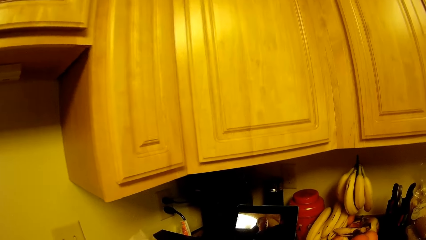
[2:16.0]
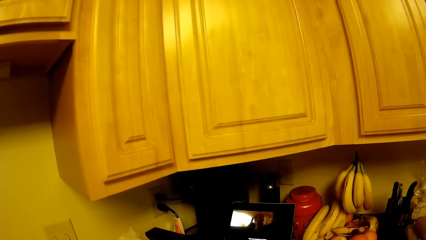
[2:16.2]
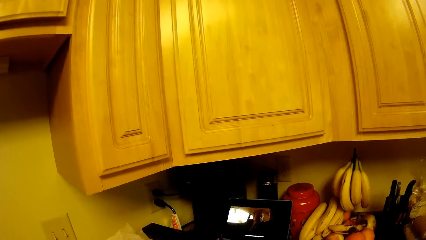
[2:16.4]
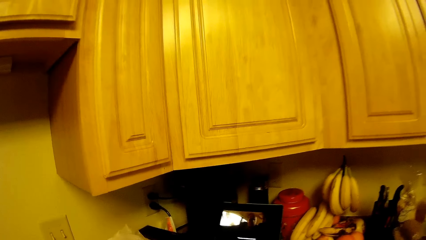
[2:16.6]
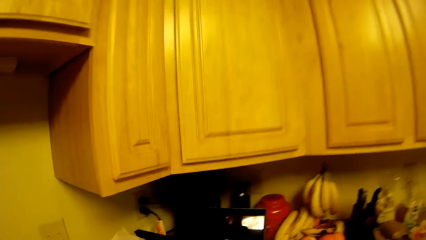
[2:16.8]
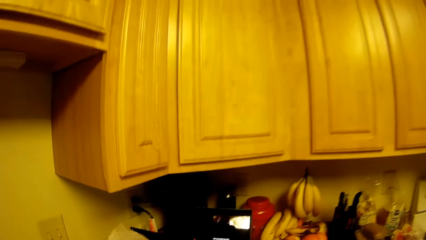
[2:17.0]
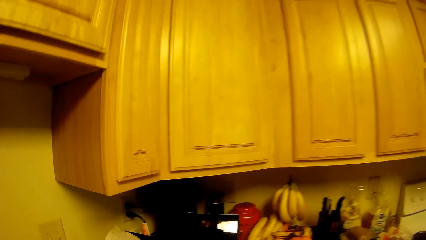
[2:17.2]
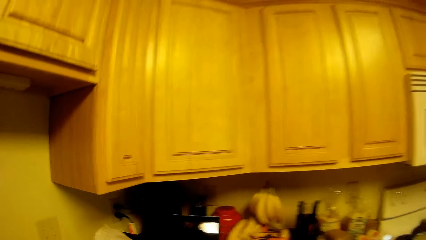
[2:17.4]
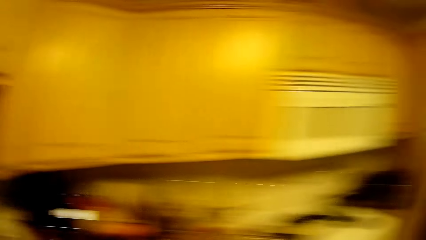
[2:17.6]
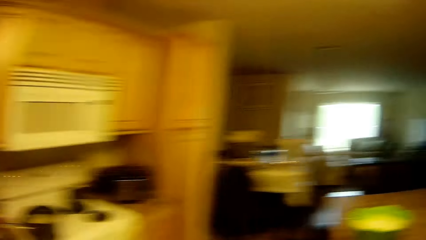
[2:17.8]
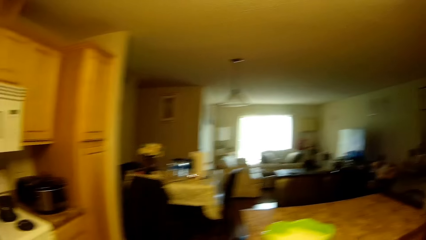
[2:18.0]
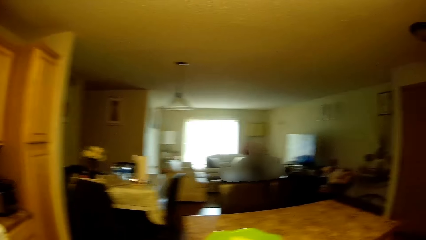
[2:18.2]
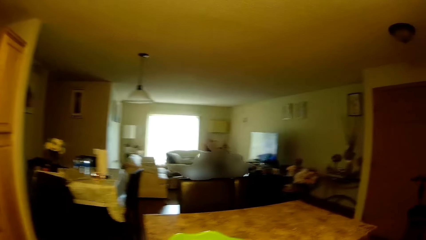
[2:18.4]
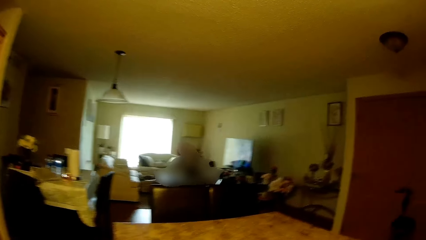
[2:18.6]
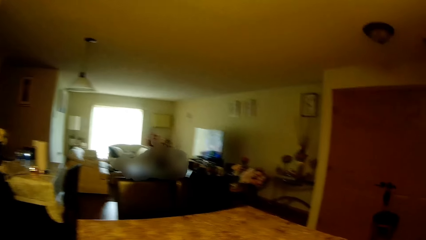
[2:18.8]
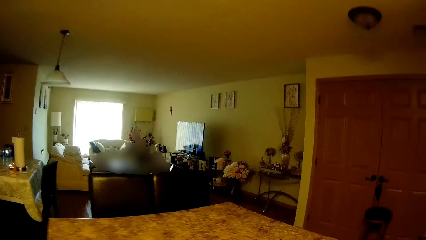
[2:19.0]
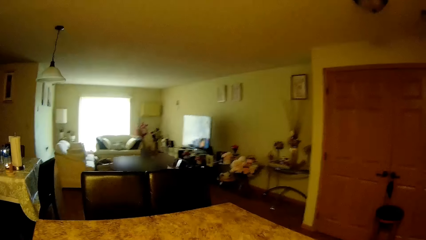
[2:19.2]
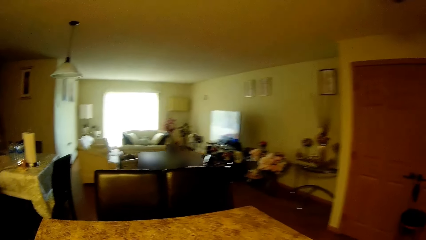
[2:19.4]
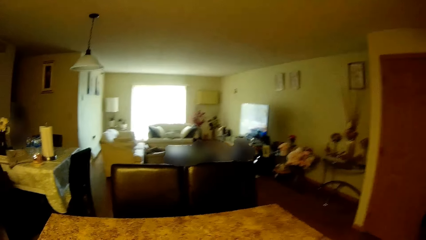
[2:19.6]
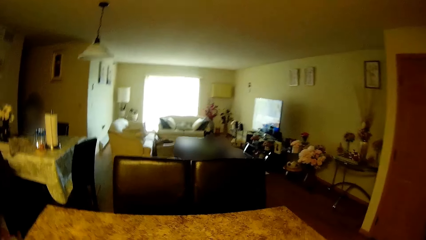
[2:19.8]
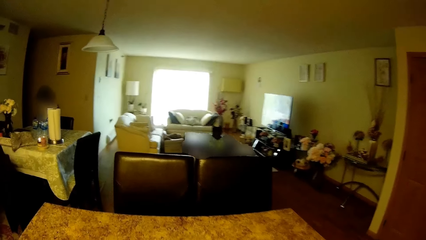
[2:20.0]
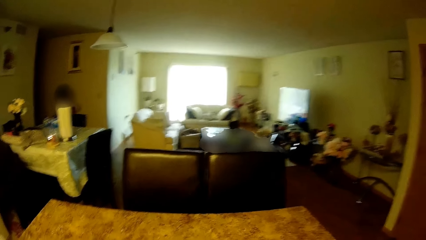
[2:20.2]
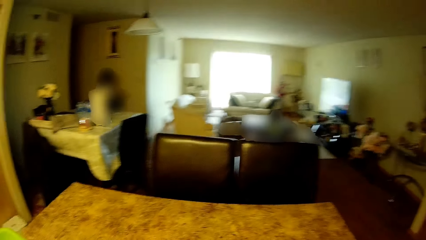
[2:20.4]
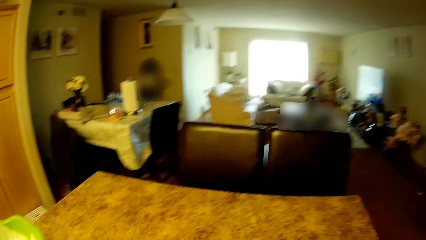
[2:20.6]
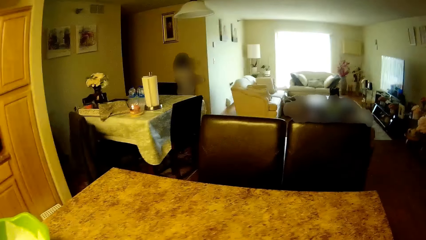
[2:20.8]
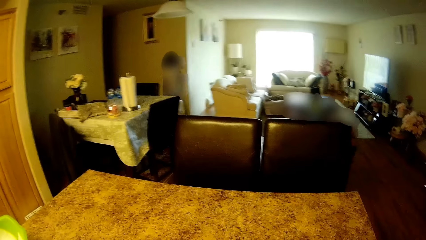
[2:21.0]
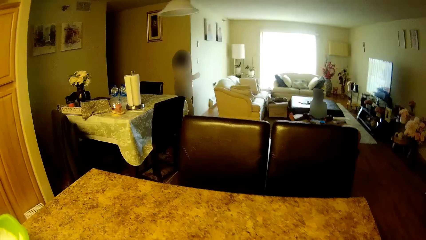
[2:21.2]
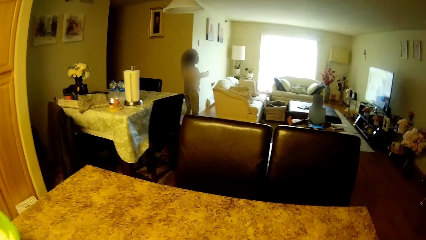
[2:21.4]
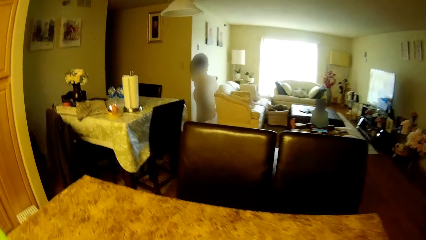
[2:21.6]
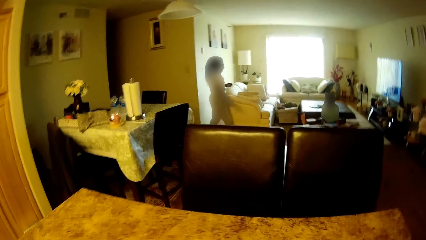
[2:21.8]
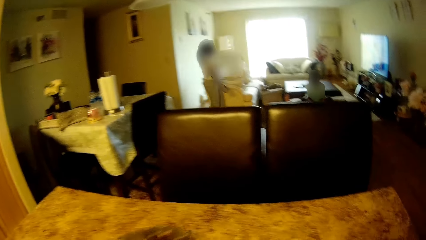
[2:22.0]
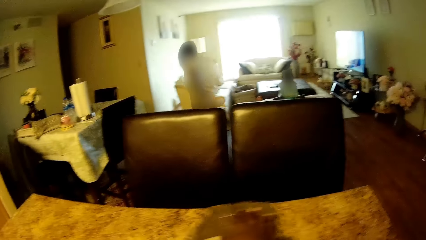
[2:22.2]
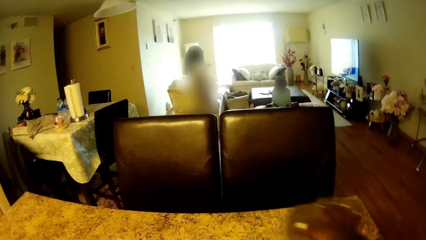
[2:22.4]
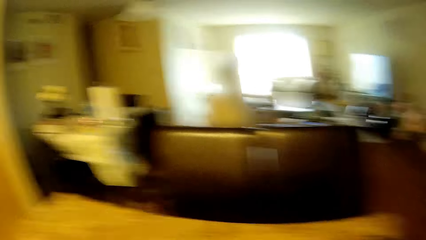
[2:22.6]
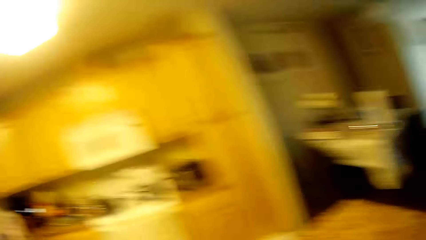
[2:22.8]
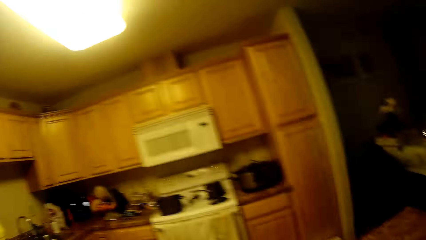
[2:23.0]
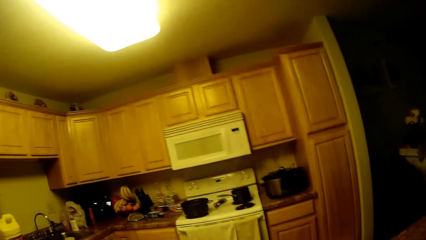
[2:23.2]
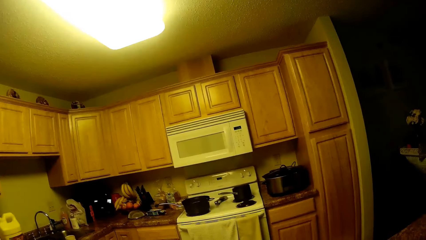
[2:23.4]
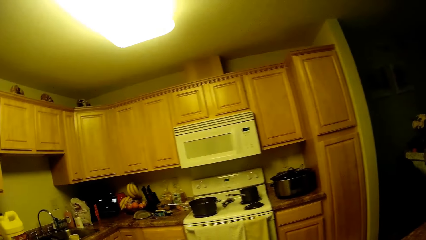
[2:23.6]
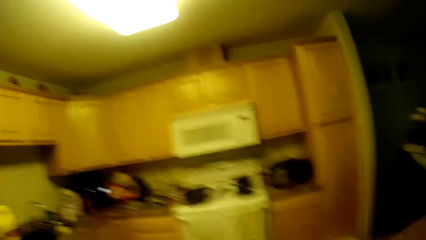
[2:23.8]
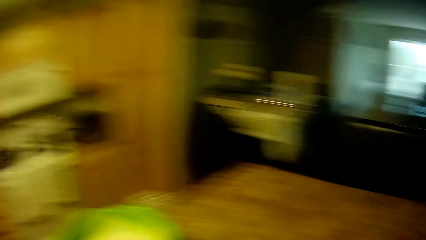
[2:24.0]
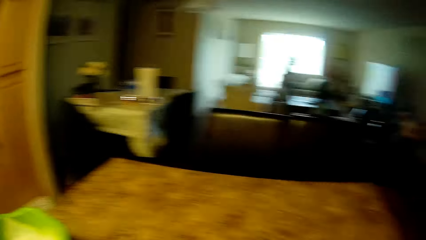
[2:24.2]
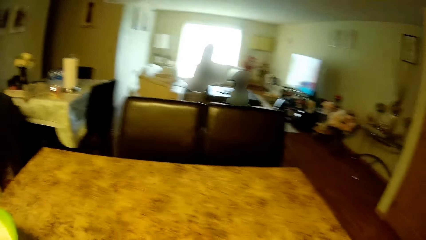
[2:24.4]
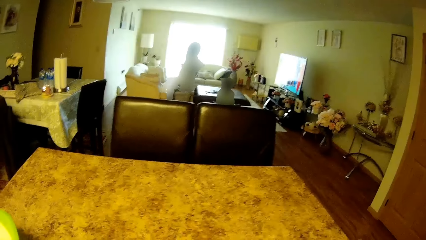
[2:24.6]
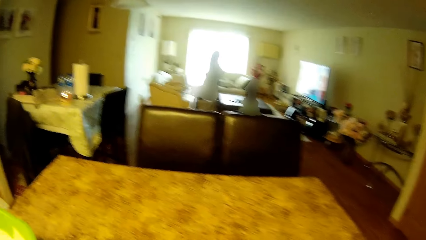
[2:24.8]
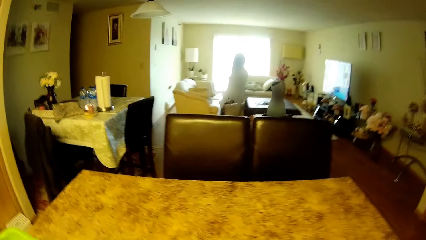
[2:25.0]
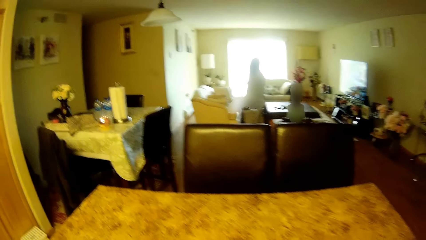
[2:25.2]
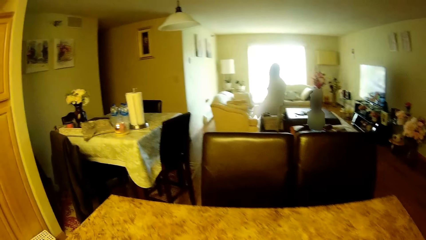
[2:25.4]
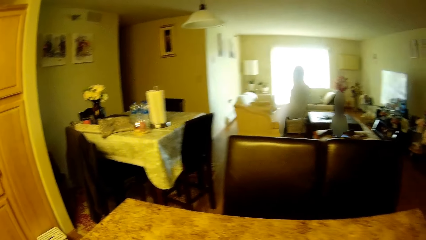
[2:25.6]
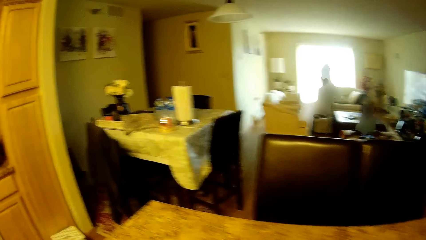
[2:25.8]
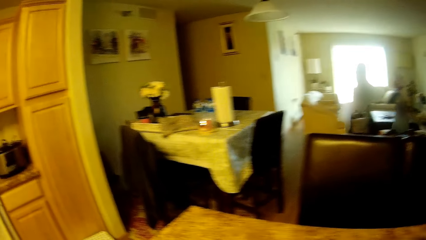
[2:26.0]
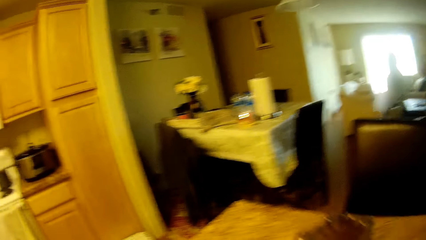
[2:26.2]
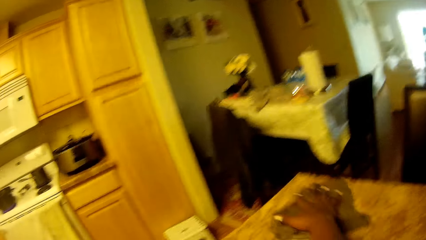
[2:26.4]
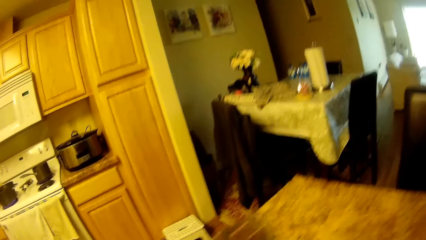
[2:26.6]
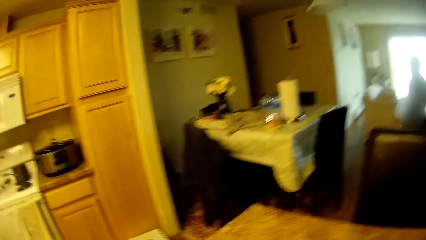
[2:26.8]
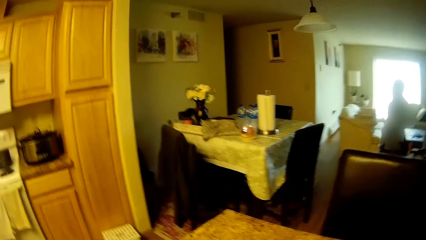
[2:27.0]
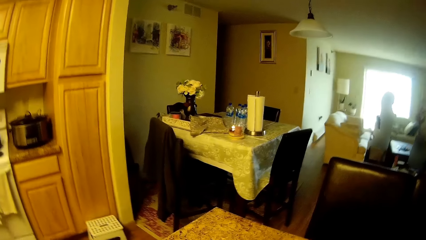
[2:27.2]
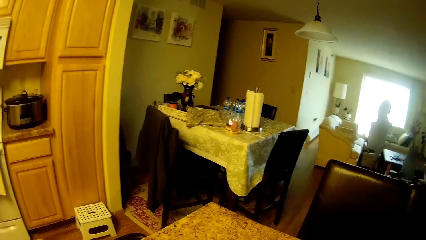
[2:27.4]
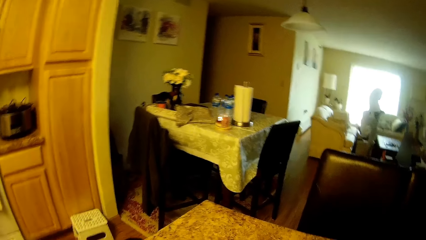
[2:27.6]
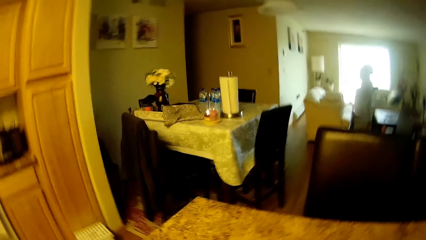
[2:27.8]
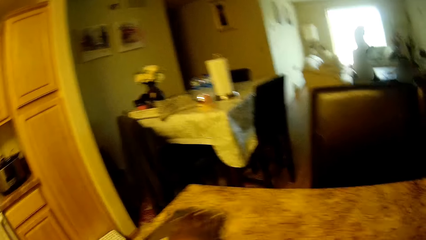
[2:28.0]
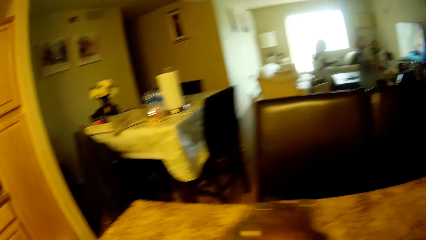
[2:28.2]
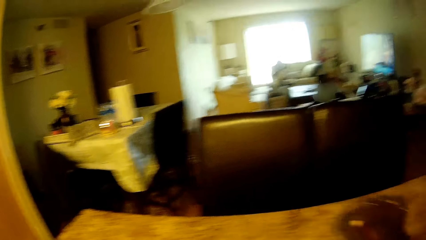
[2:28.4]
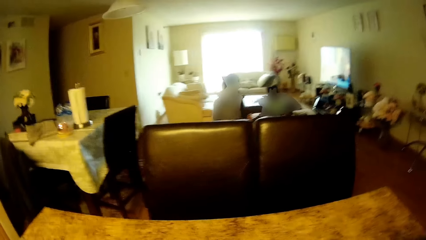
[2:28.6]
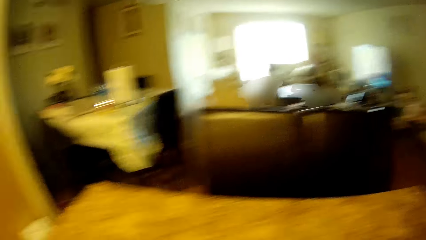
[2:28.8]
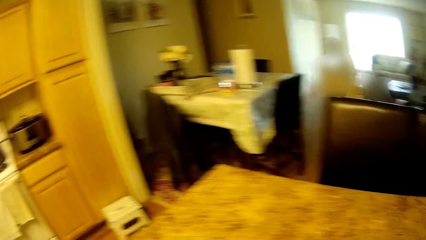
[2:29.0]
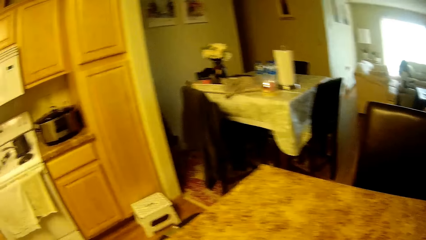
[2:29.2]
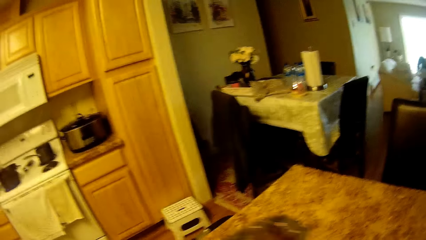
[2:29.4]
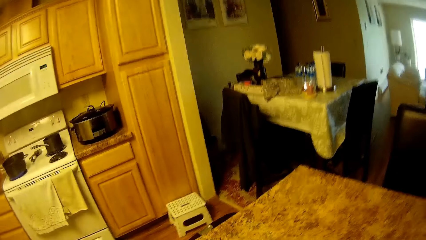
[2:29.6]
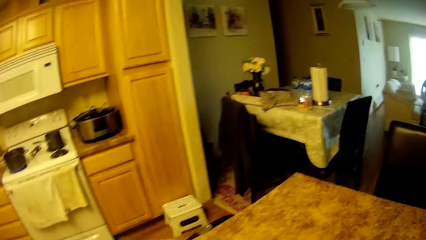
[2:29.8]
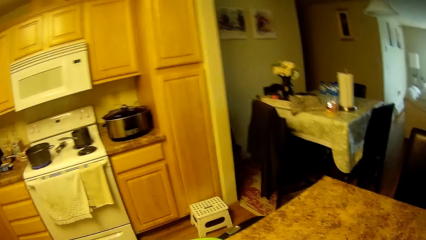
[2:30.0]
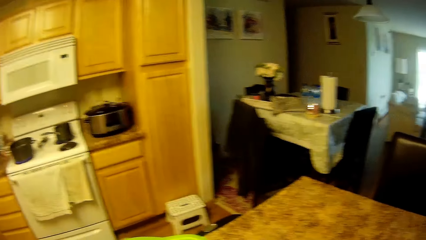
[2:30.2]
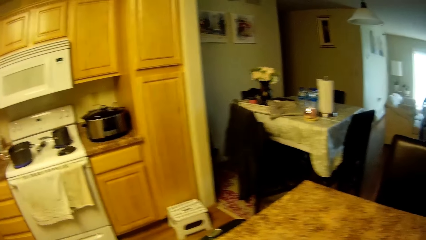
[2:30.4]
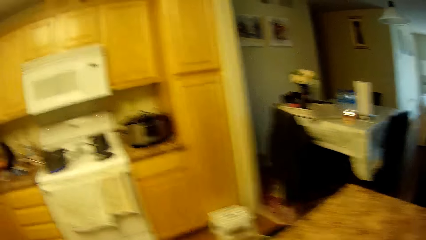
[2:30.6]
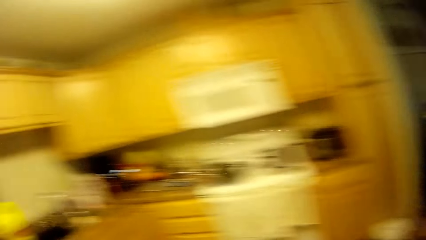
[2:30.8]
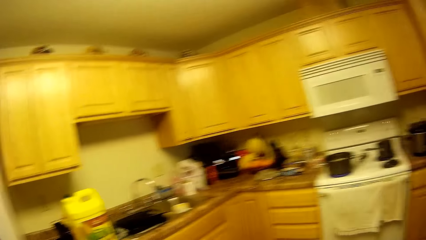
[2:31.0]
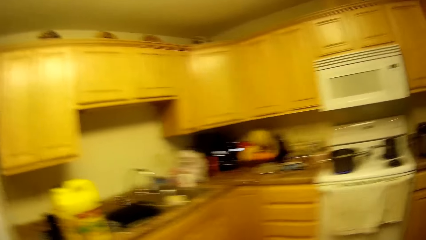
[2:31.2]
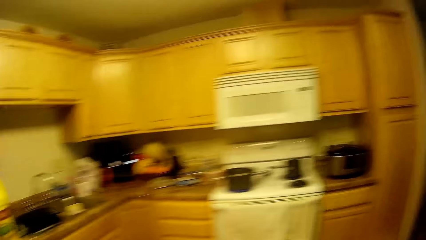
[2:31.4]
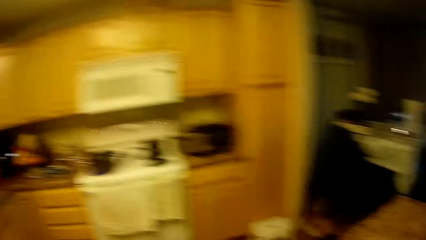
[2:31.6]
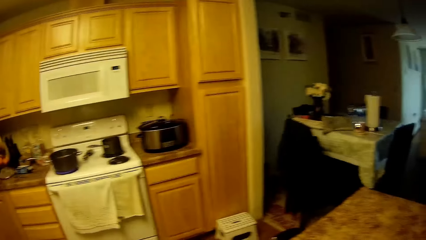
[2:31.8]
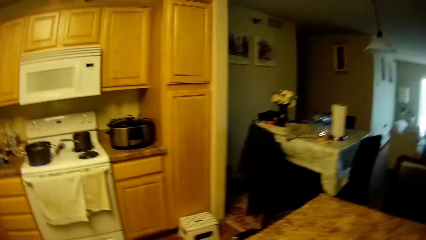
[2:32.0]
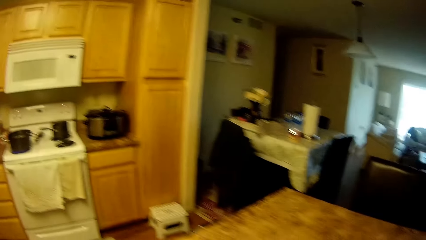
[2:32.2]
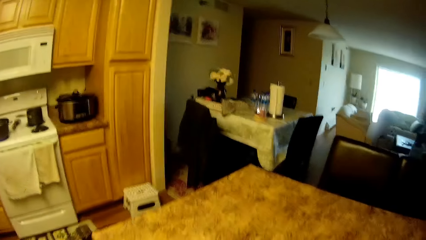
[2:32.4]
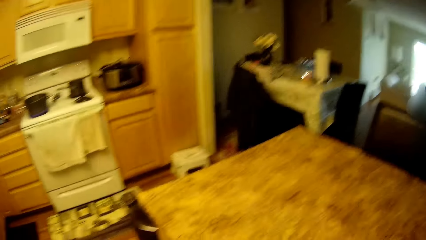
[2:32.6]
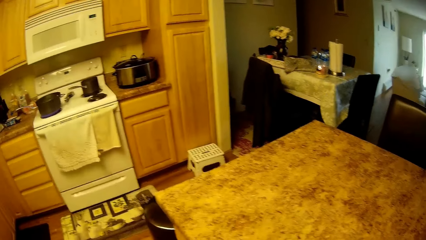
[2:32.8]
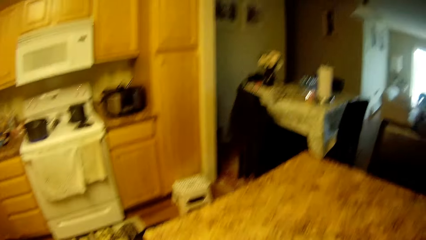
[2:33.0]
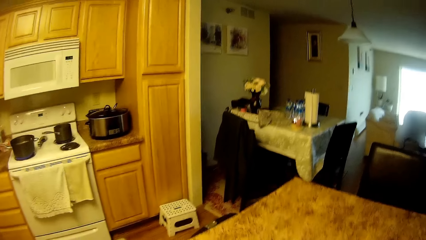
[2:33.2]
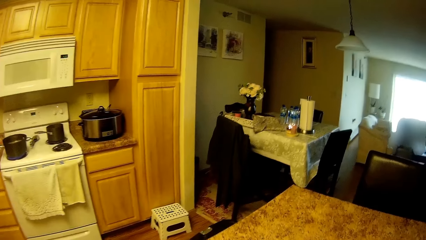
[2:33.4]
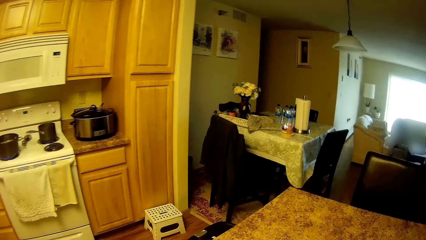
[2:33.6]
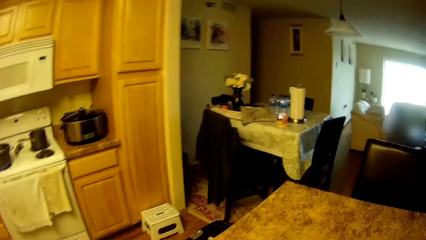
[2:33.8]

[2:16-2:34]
The camera wearer turns around the countertop and walks towards the table. She places something on the table. She looks at the countertop. She wipes the dining table with a napkin in her right hand. She places something on the table.
